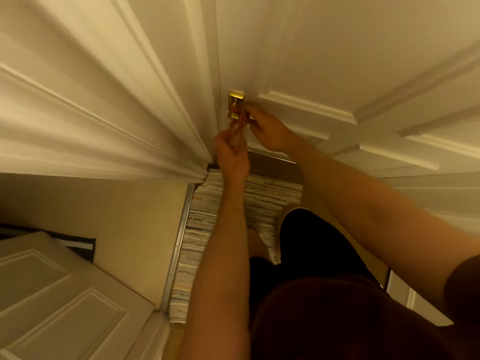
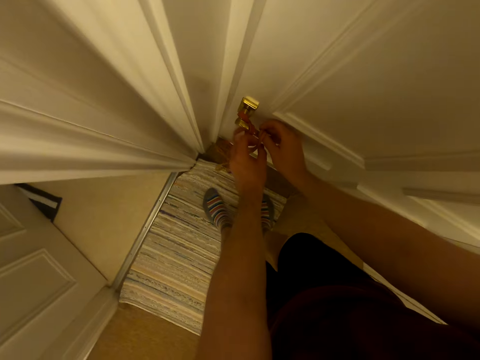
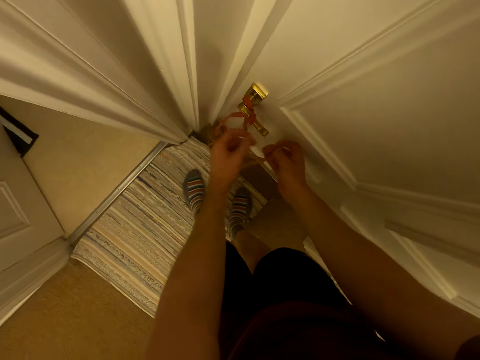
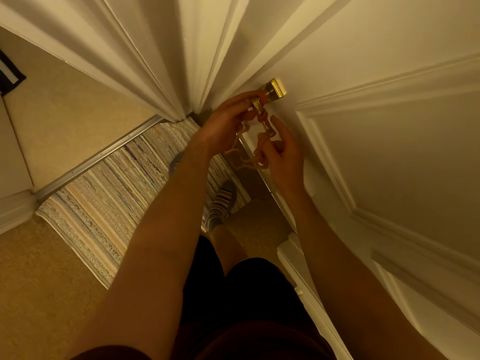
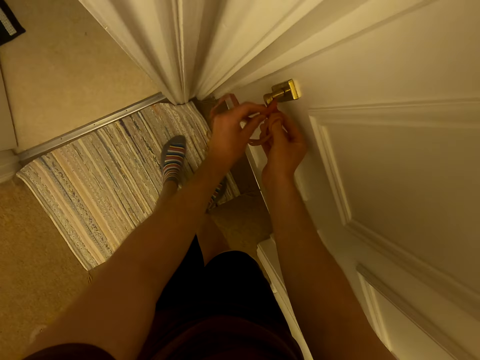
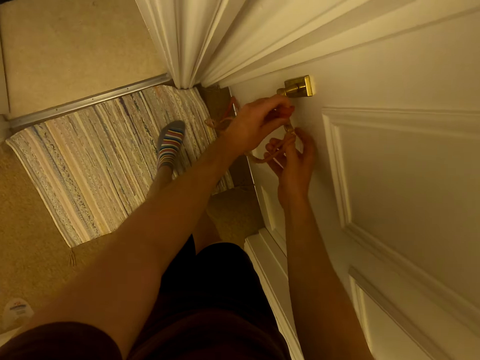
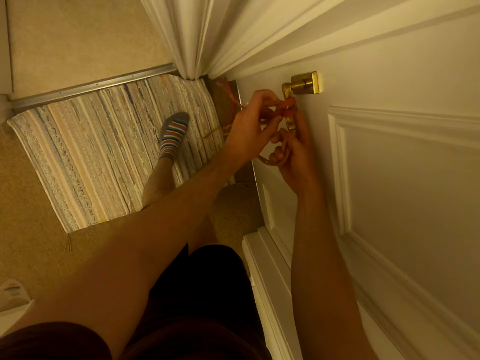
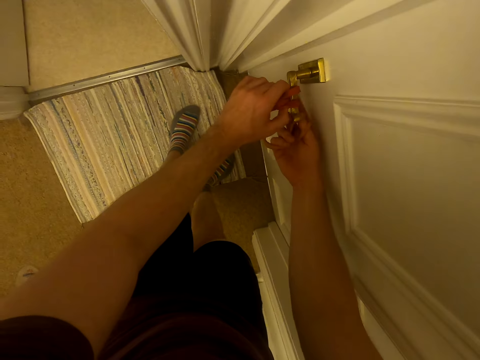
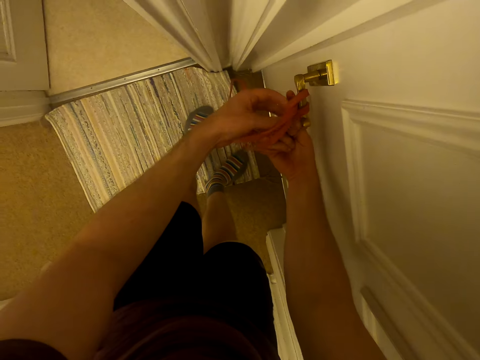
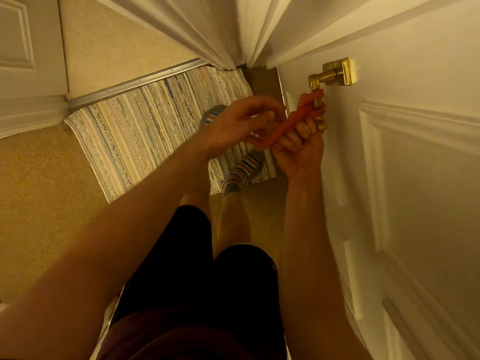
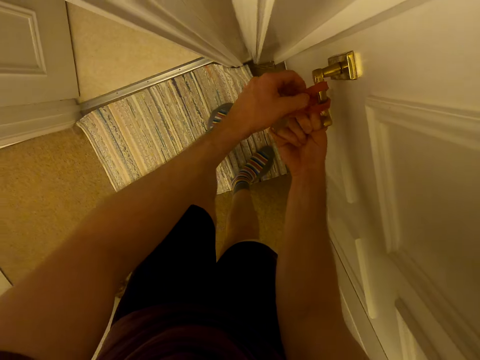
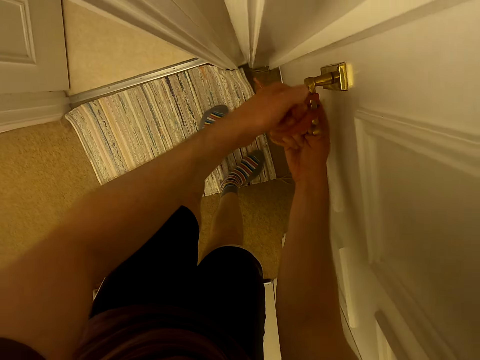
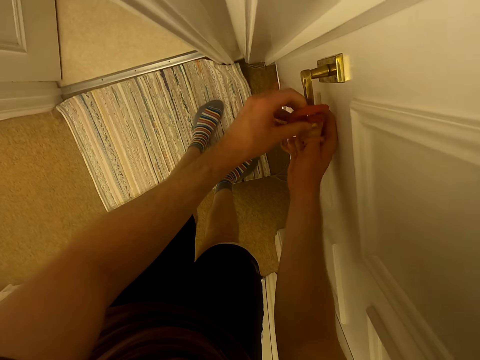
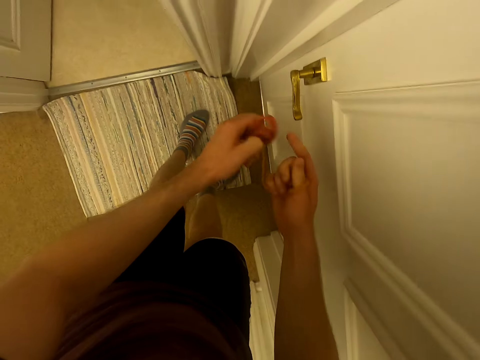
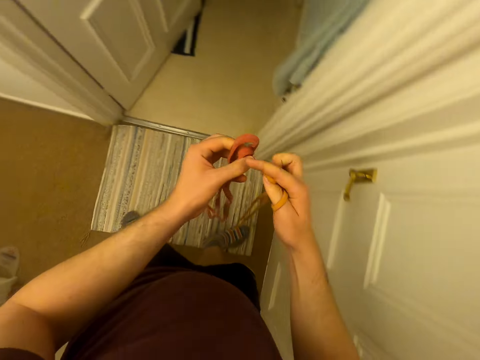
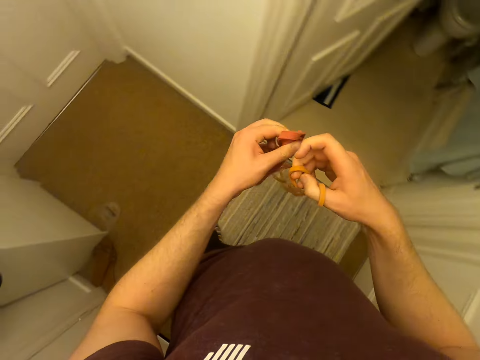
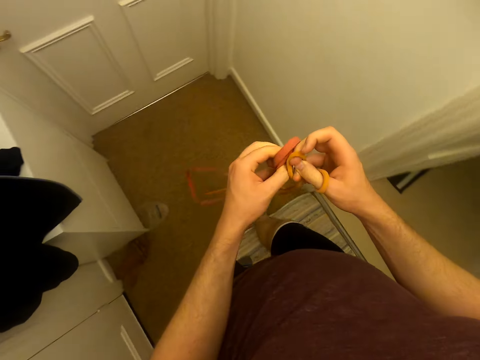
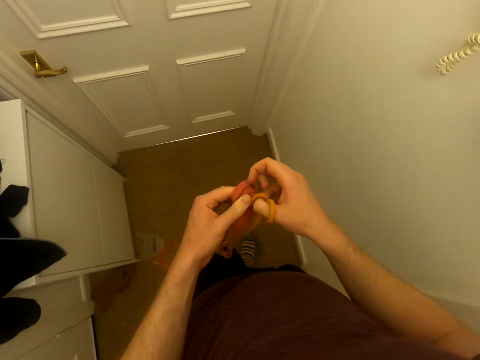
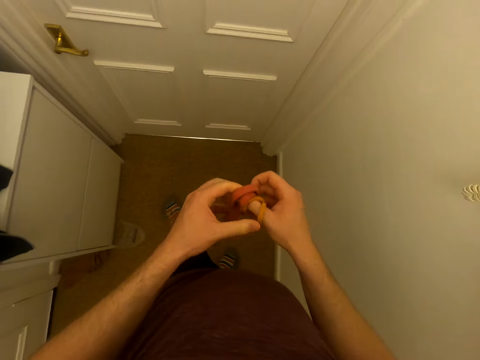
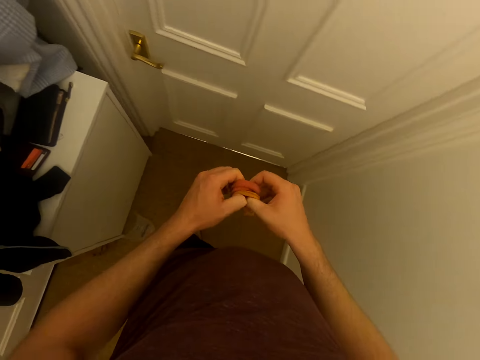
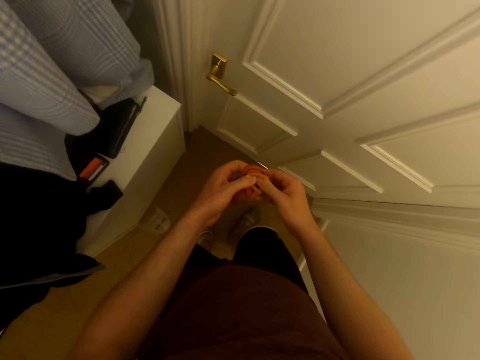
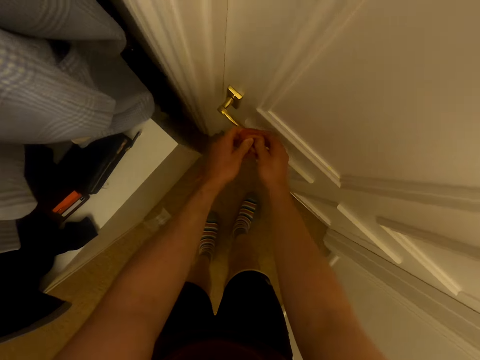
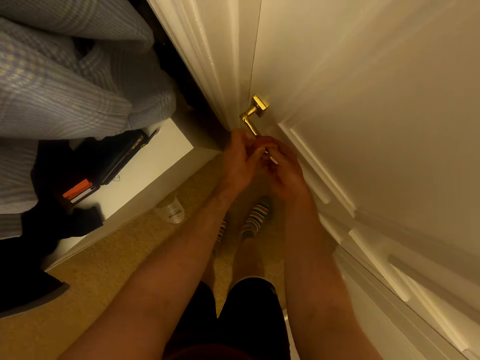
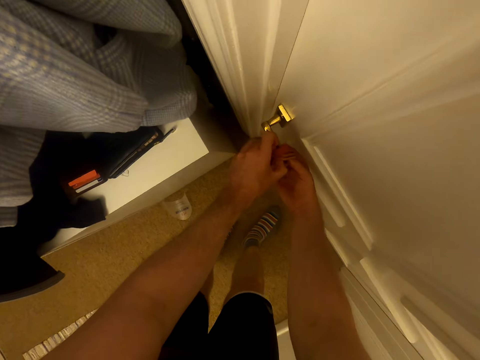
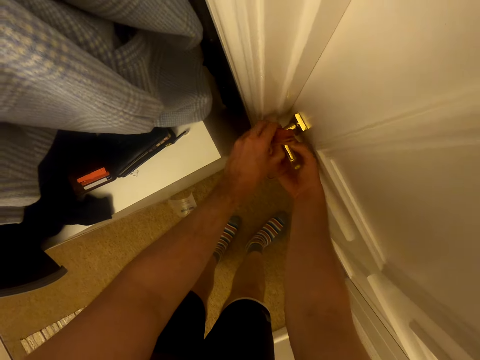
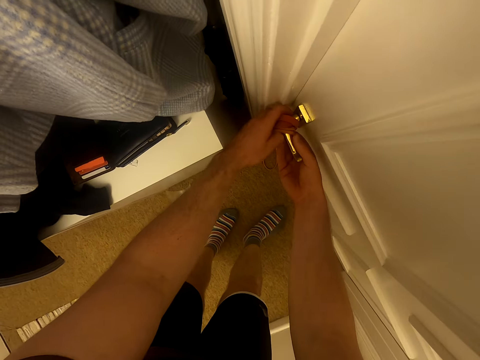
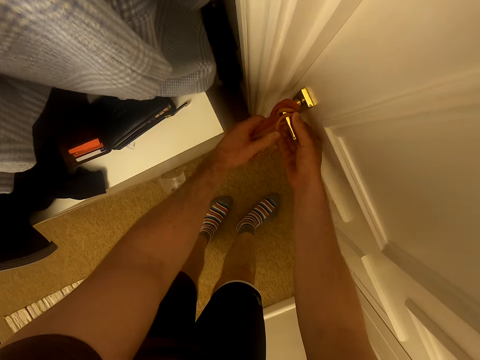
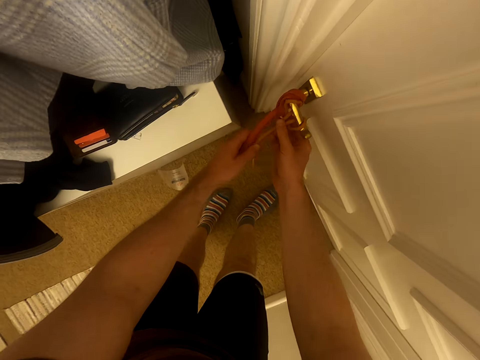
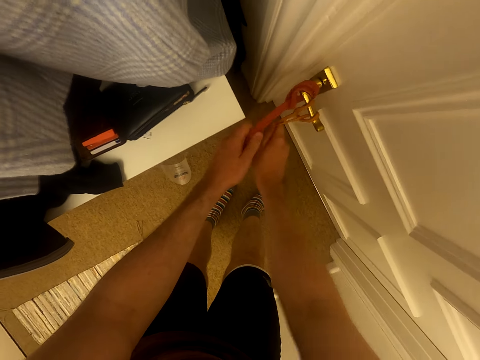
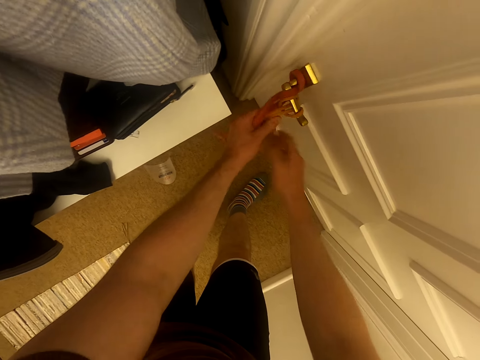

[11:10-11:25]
The camera wearer removes the rope on the door knob. They walk around. They tie the rope on the door knob.

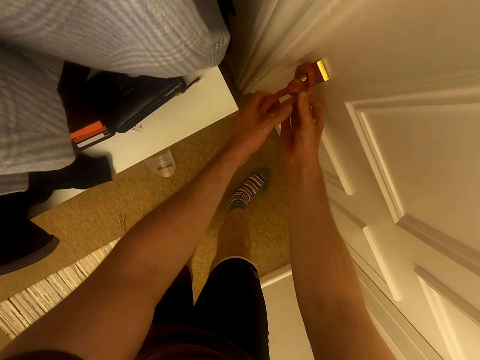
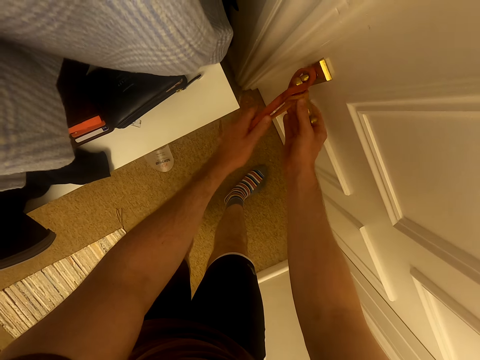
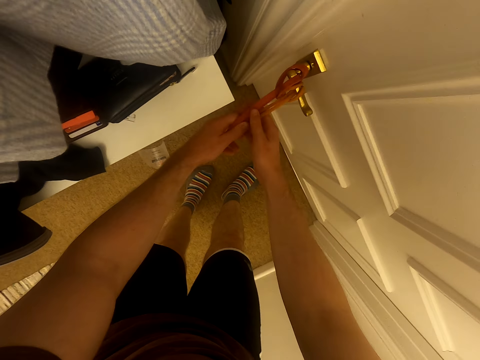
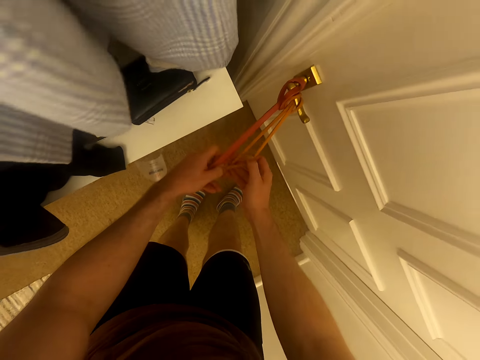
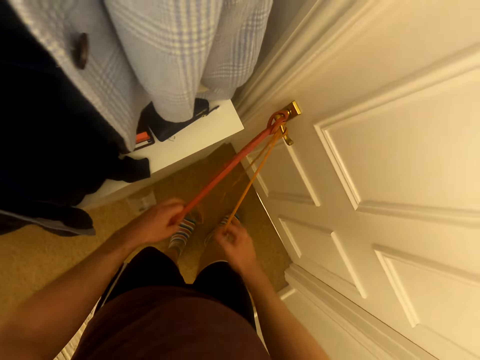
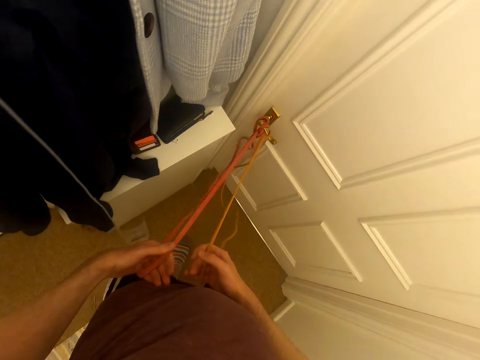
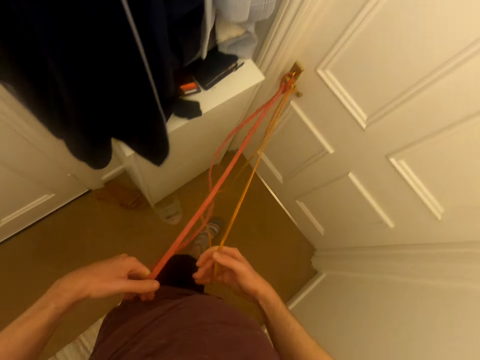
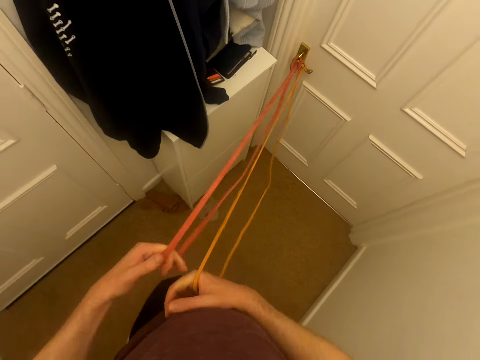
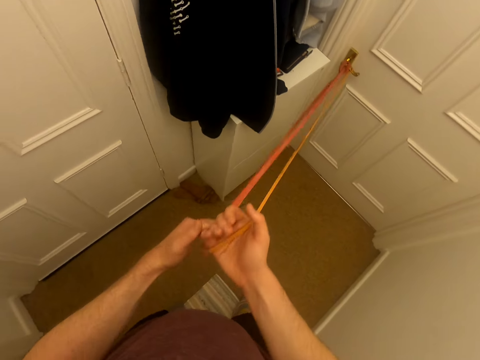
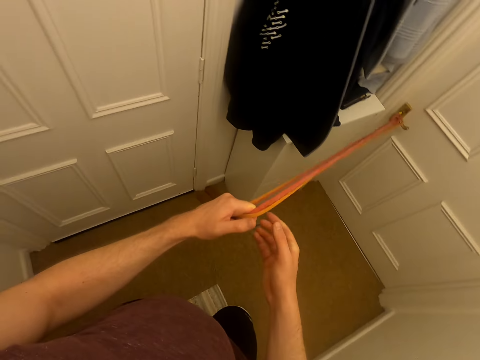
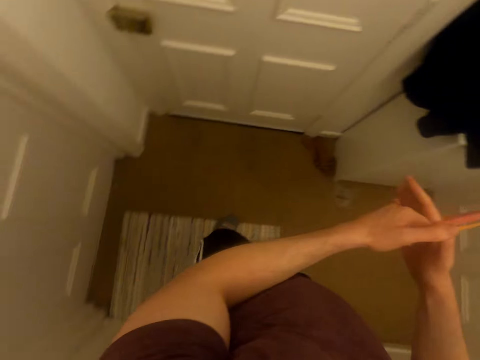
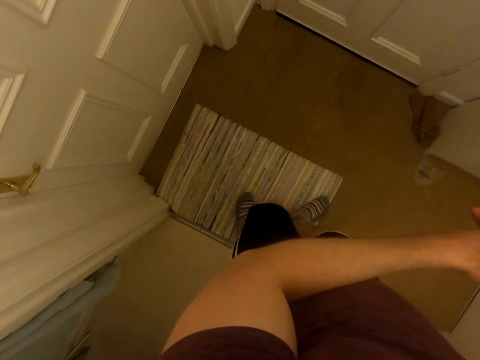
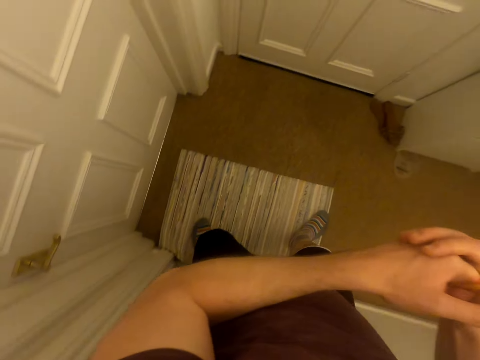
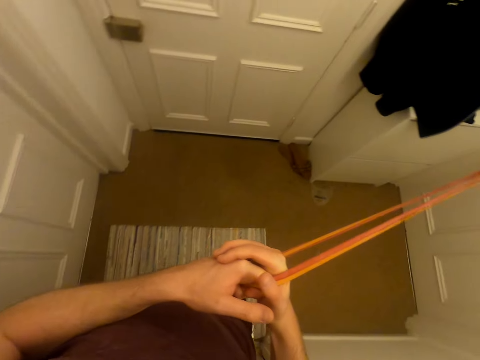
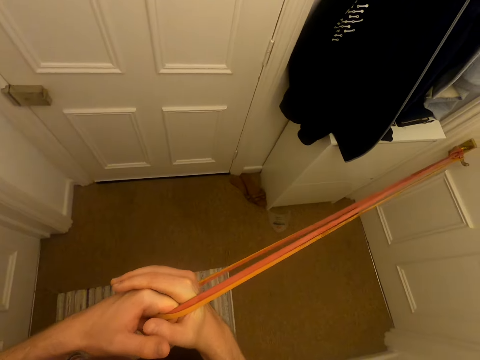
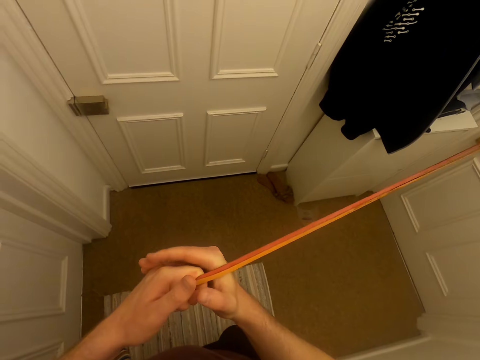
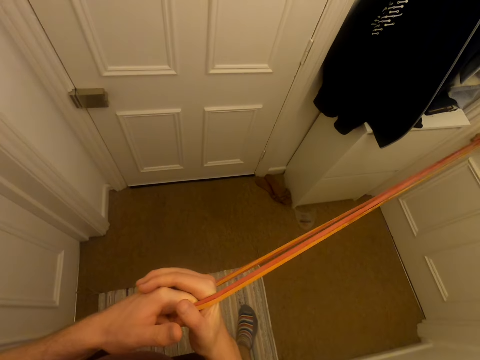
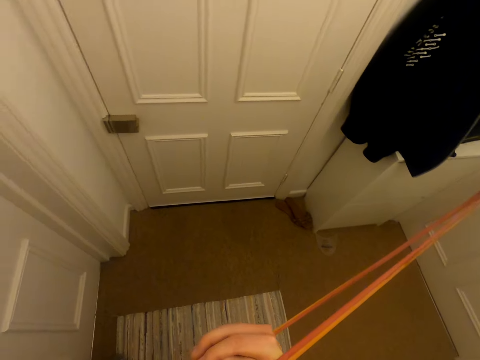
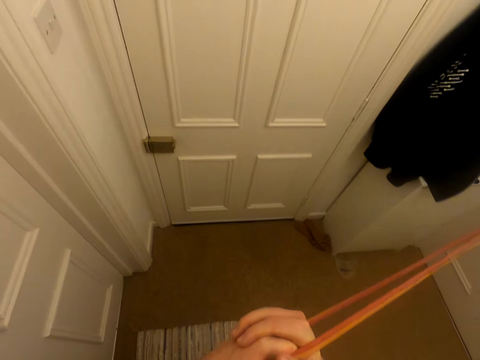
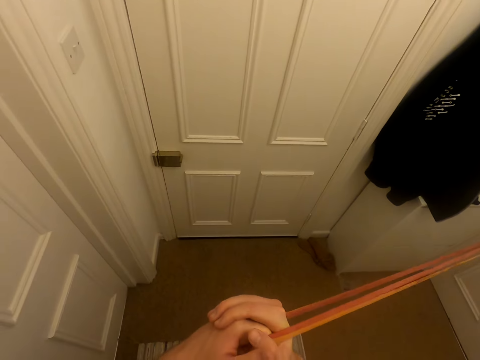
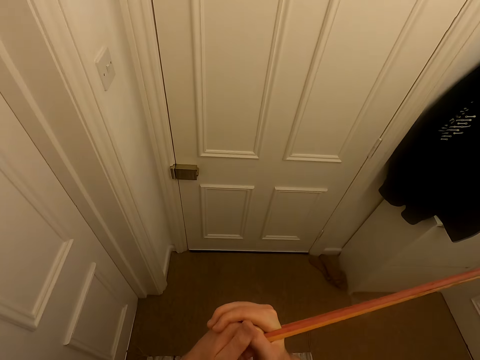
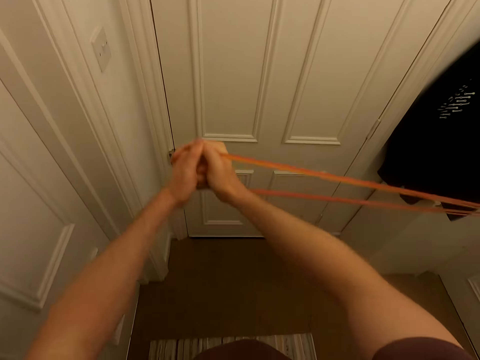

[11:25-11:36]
The camera wearer holds the rope with both hands. They pull the rope. They move the rope sideways.
